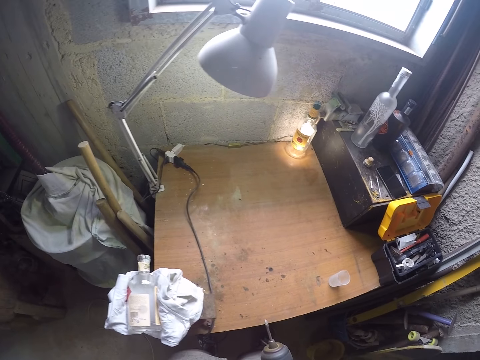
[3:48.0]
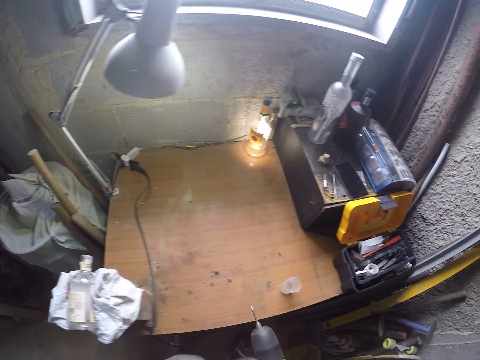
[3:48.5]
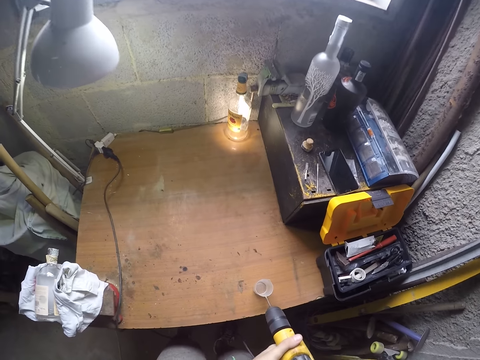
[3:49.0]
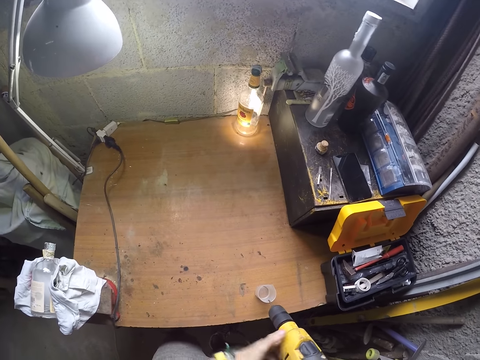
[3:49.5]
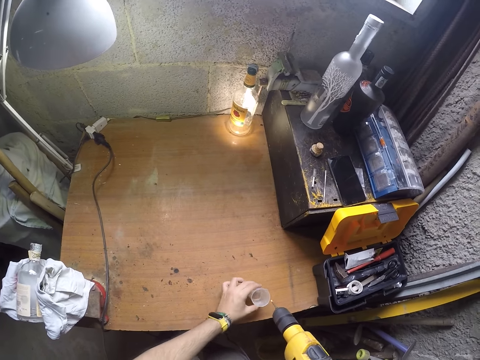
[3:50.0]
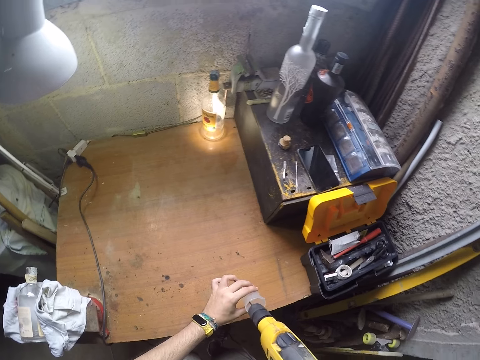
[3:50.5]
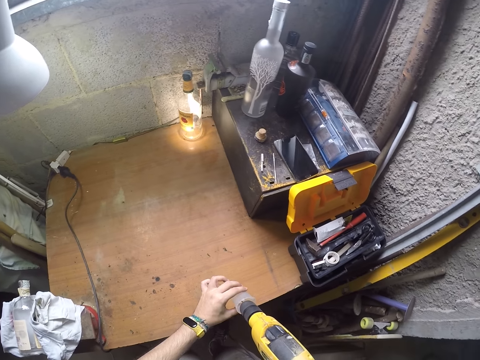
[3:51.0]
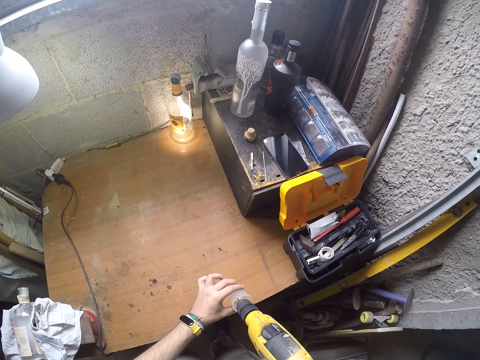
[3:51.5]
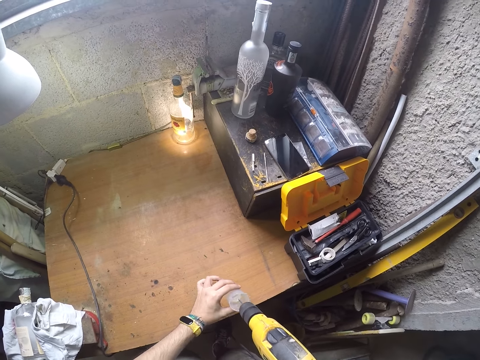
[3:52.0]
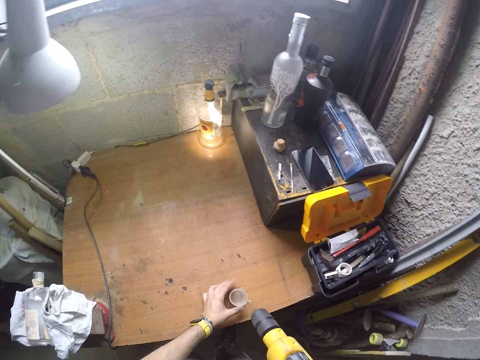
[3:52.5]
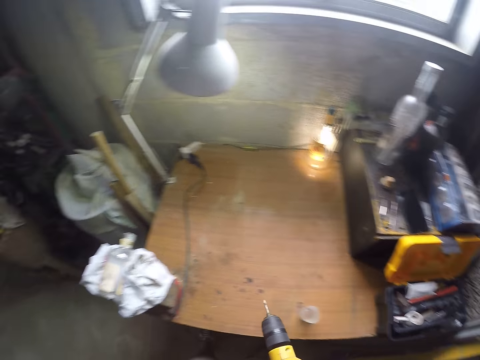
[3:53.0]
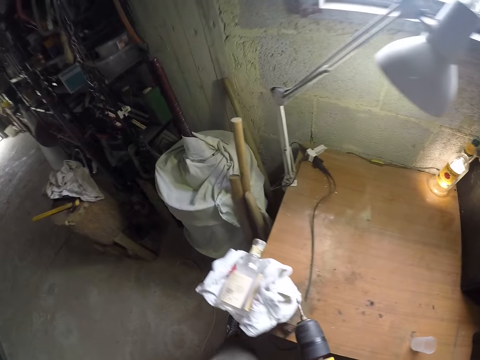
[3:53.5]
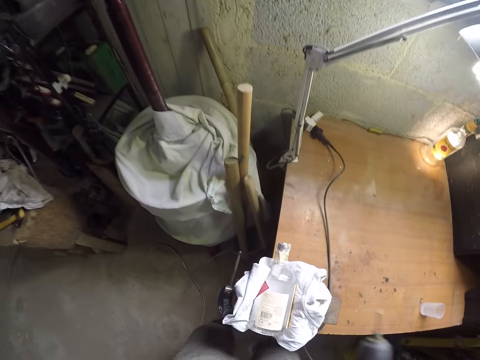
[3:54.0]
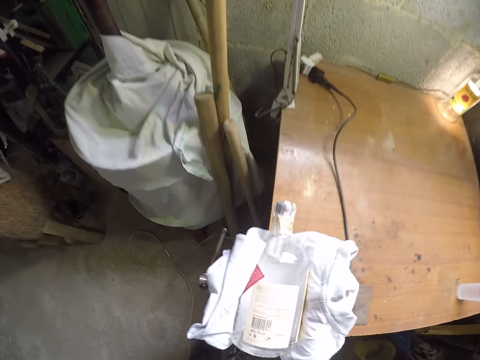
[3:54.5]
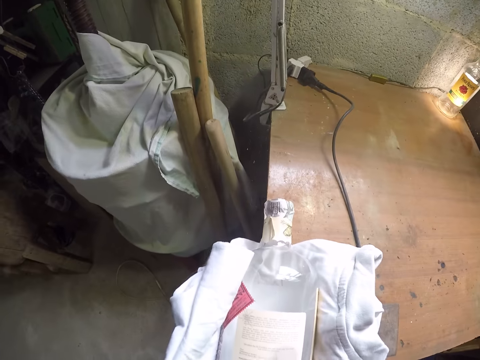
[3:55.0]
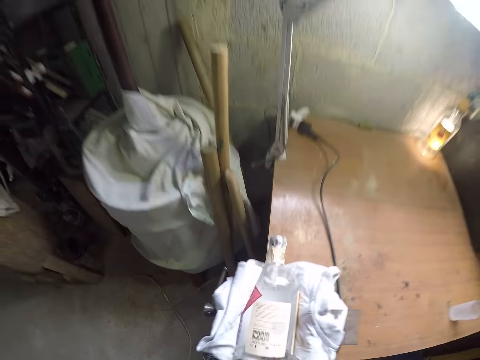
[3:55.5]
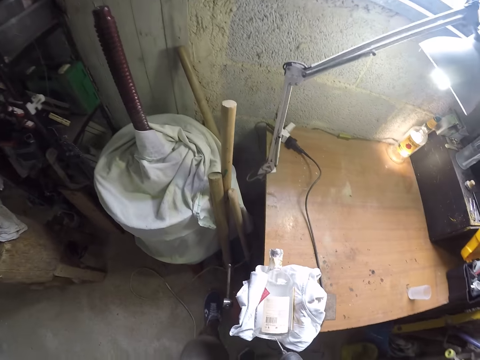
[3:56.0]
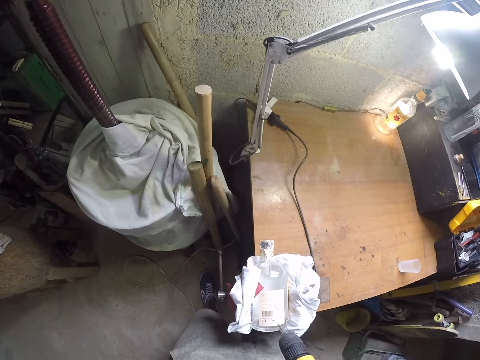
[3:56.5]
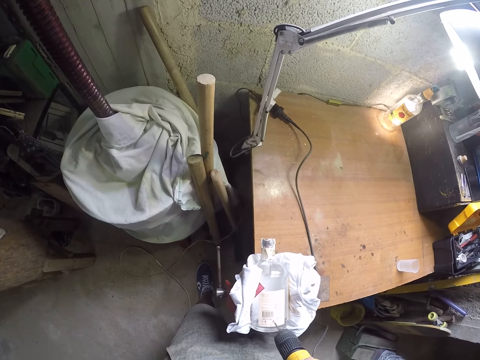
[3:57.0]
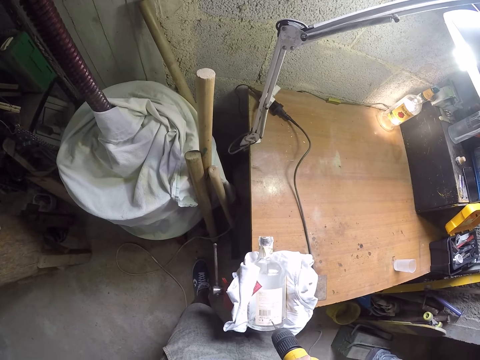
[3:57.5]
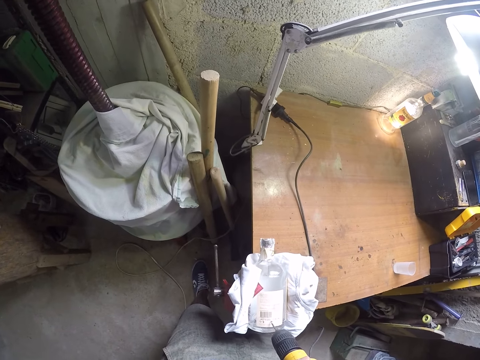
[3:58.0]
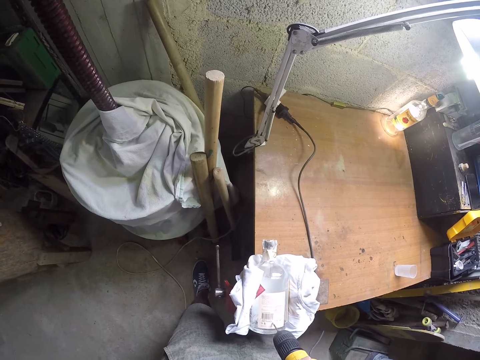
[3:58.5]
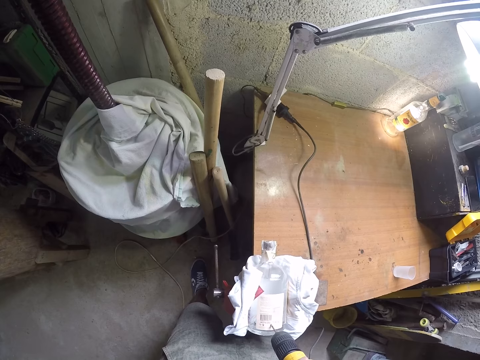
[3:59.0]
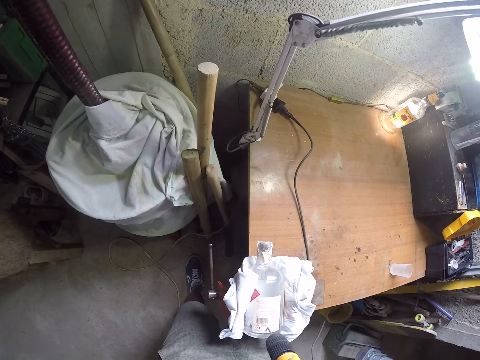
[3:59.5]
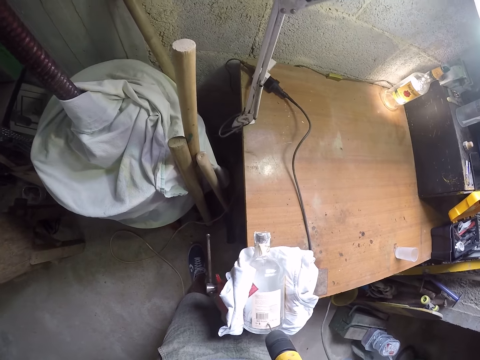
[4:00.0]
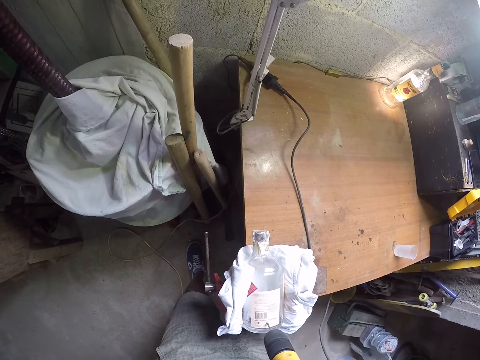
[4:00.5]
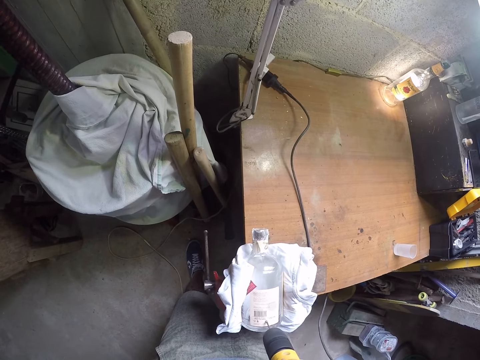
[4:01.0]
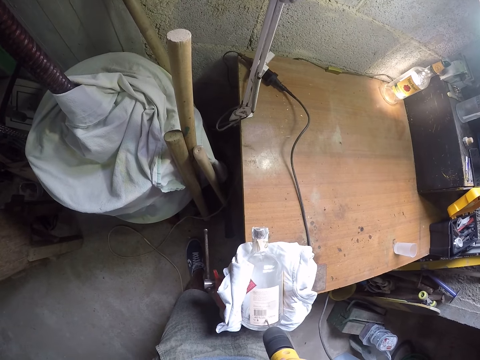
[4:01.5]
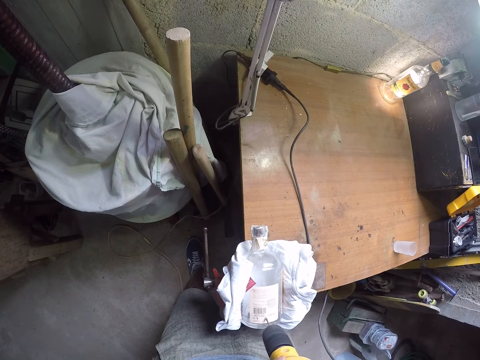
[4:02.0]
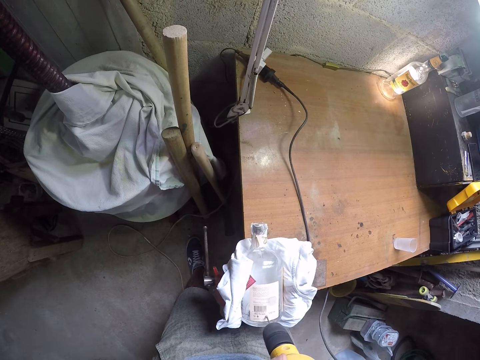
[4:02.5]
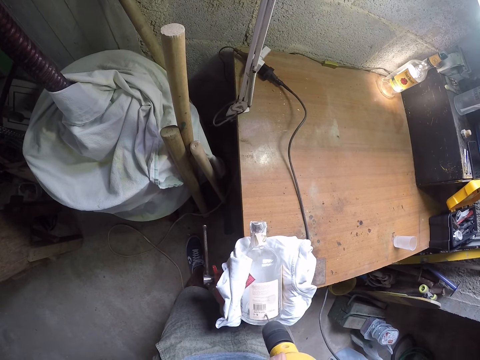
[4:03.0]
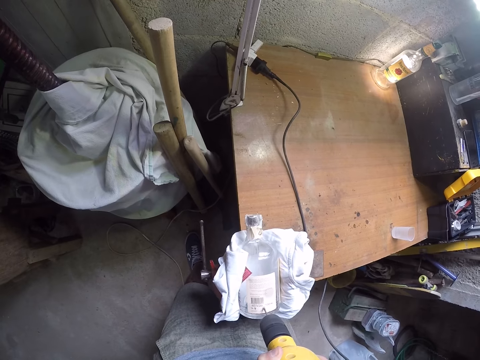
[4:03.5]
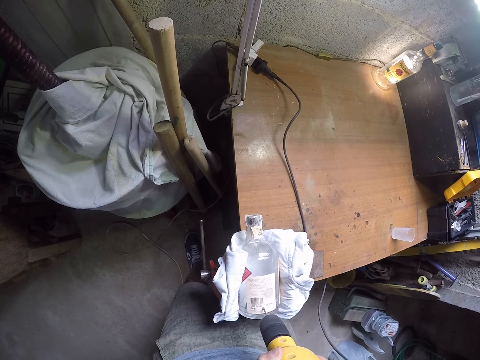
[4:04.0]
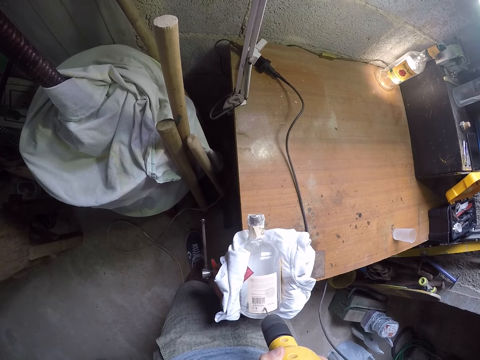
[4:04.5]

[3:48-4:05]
The camera wearer picks up the small plastic cup from the table with his left hand. He dips the power drill in his right hand into the small plastic cup in his left hand. He drops the cup on the table with his left hand. He holds the drill with both hands. He blows off particles from the bottle with his mouth. He drills the bottle with the power drill with both hands. He places the drill nail on the bottle.

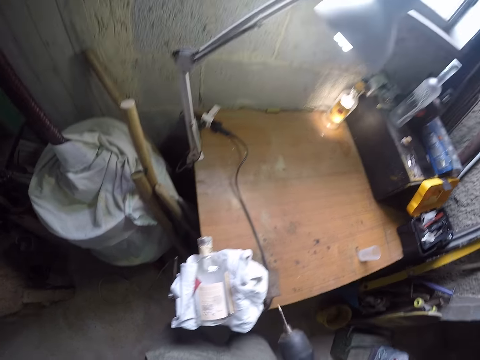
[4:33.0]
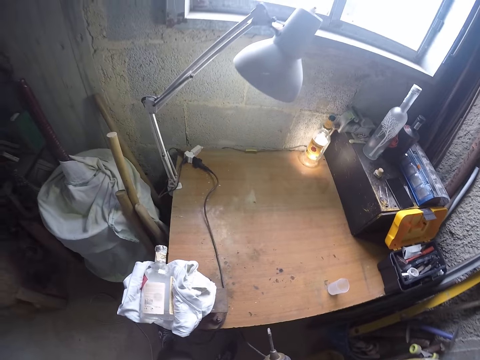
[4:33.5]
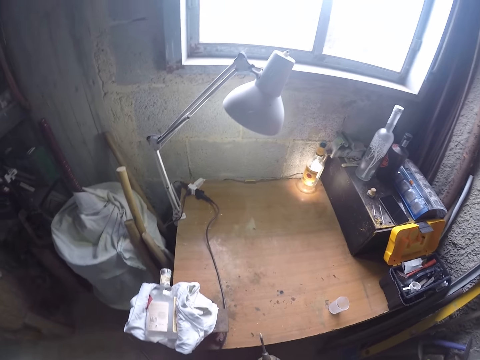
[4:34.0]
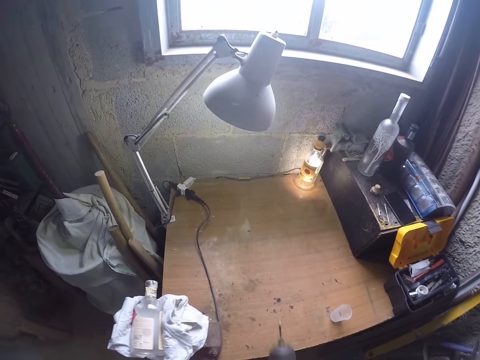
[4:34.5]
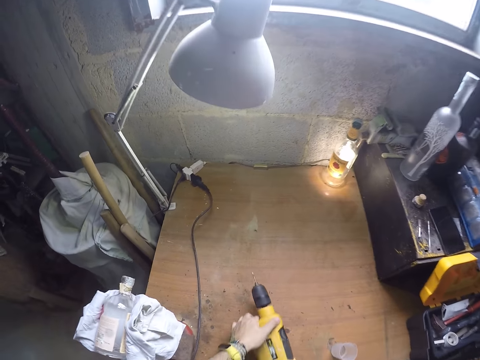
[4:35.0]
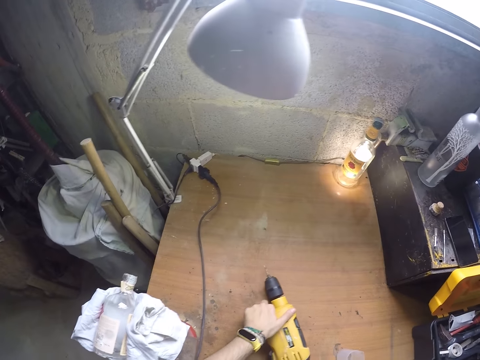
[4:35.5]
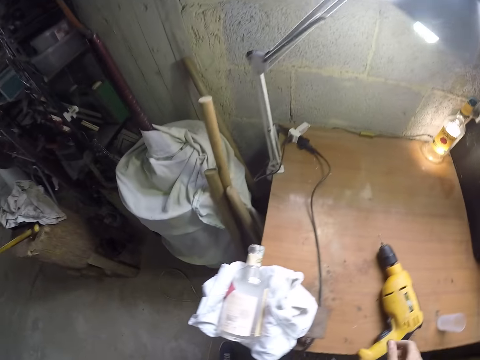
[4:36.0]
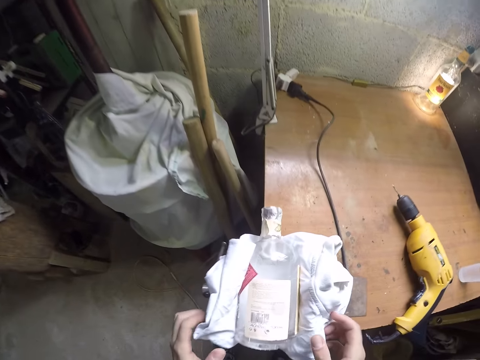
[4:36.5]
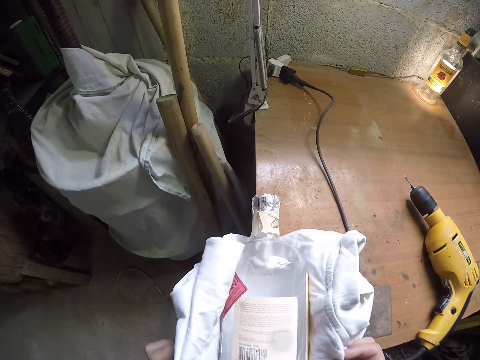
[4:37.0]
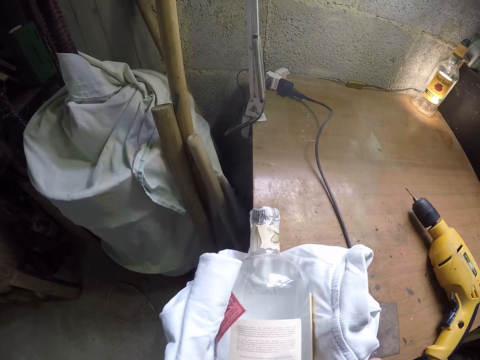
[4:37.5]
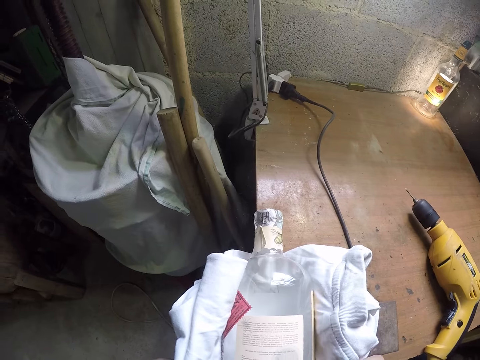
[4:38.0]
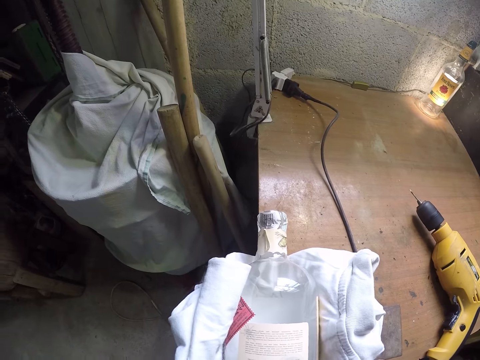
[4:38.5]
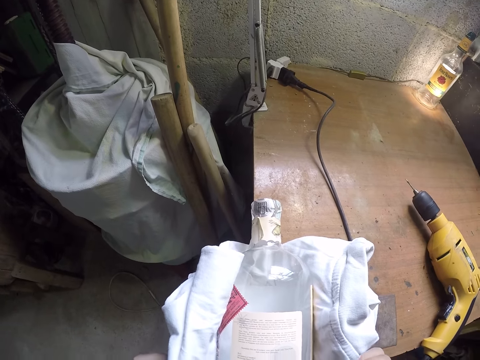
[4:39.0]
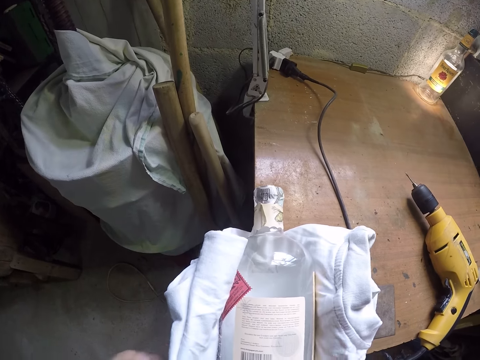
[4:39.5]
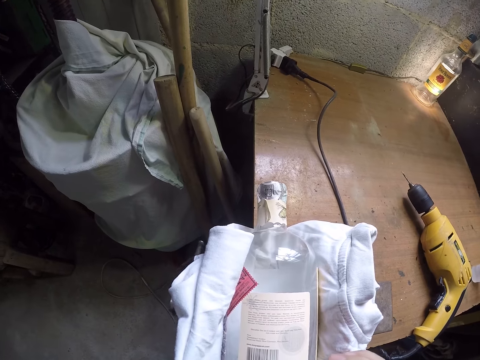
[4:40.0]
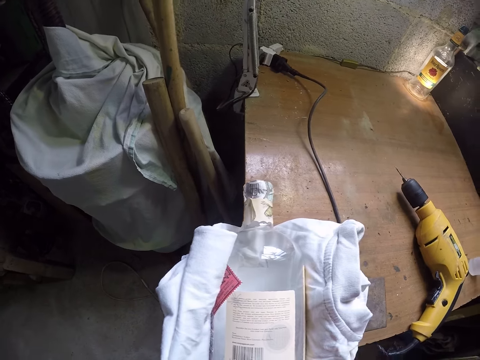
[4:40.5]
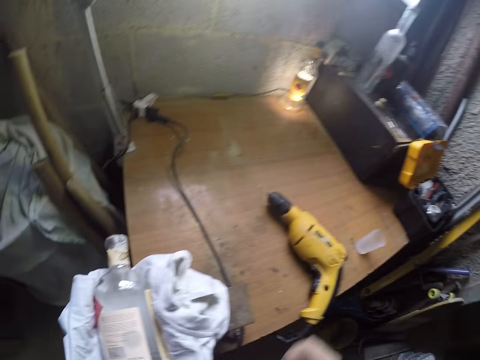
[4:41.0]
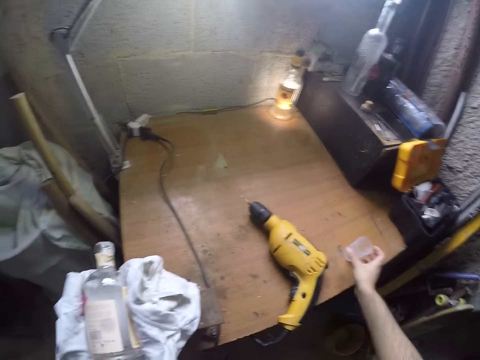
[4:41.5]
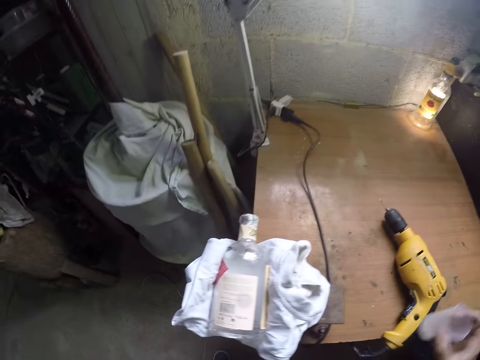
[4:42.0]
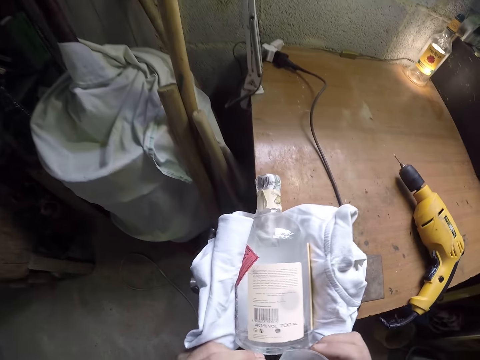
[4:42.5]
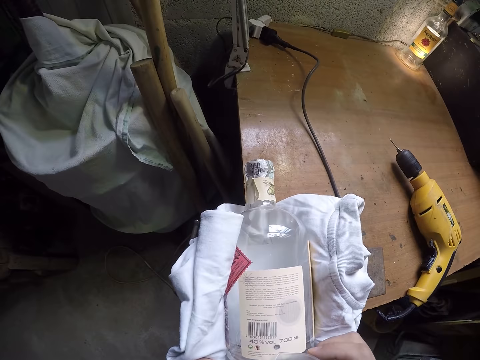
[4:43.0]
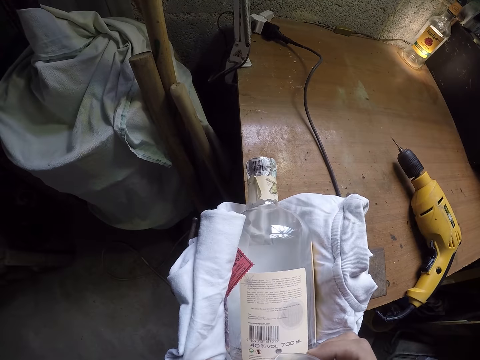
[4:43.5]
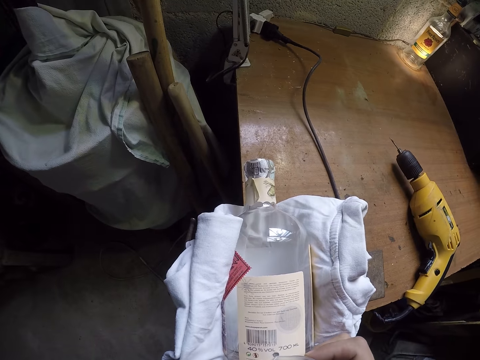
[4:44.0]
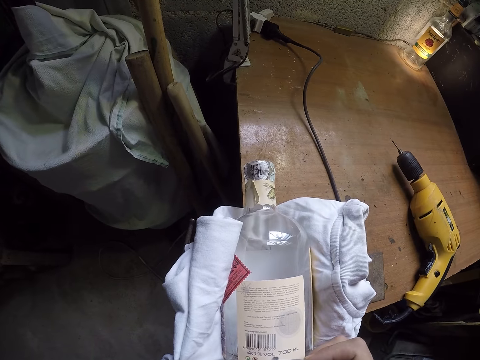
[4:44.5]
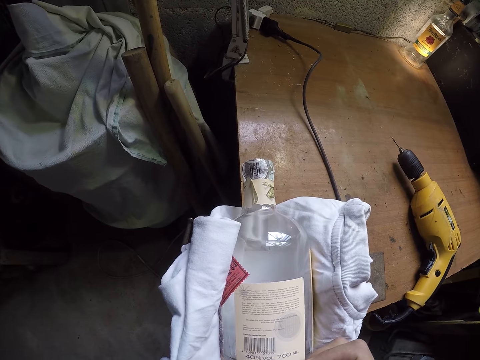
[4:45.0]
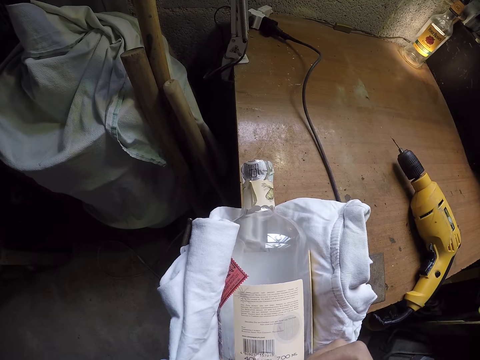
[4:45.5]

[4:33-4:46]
The camera wearer drops the power drill on the table with both hands. He holds the piece of cloth with both hands. He blows off particles from the bottle with his mouth. He picks up the small plastic cup or container from the table with his right hand. He holds the container with both hands. He pours water on the bottle from the small plastic cup with both hands.
